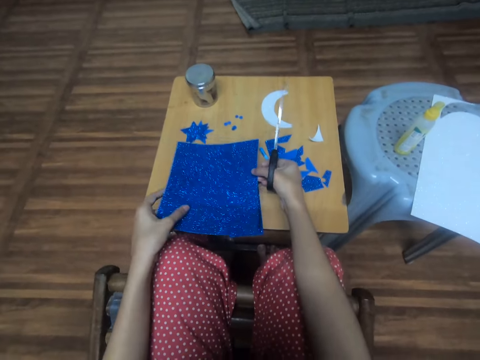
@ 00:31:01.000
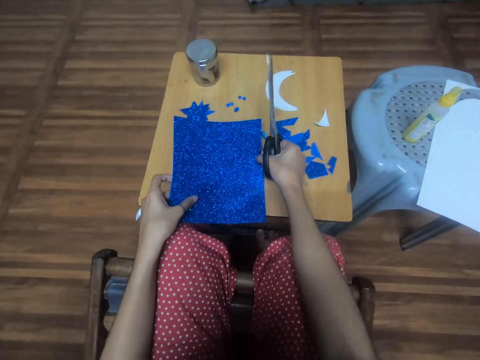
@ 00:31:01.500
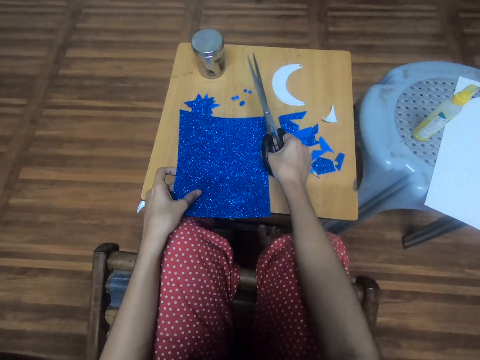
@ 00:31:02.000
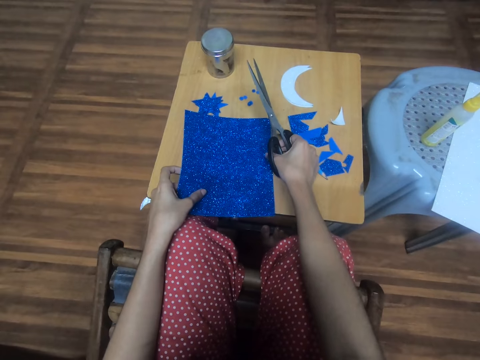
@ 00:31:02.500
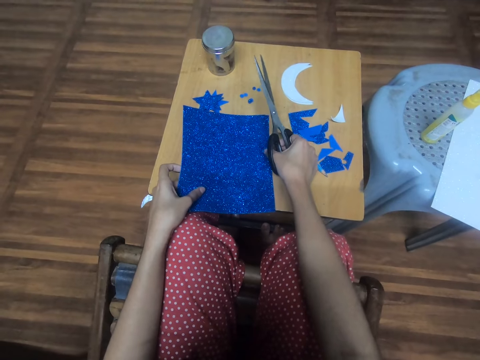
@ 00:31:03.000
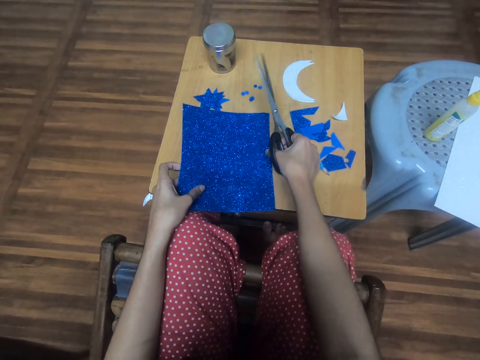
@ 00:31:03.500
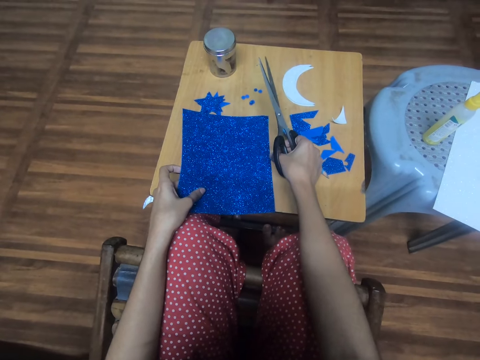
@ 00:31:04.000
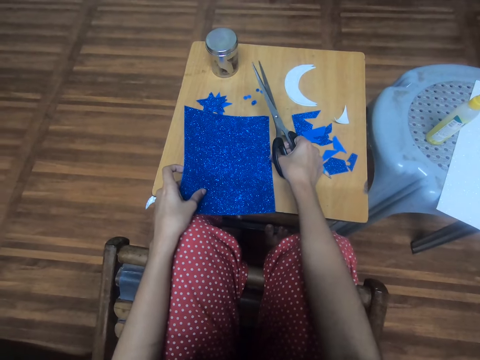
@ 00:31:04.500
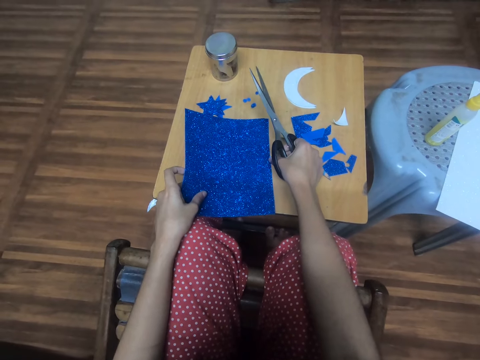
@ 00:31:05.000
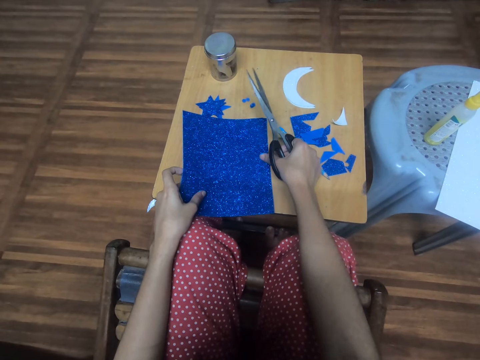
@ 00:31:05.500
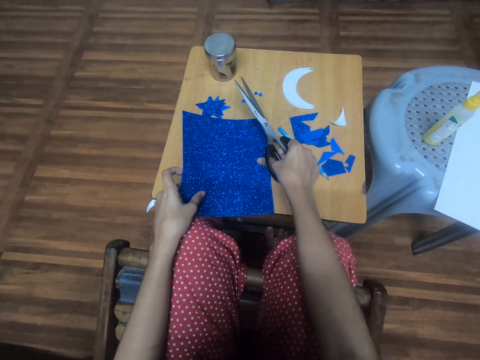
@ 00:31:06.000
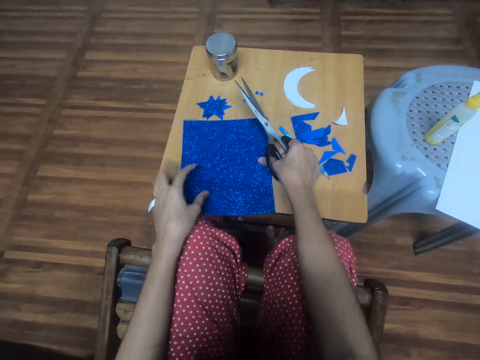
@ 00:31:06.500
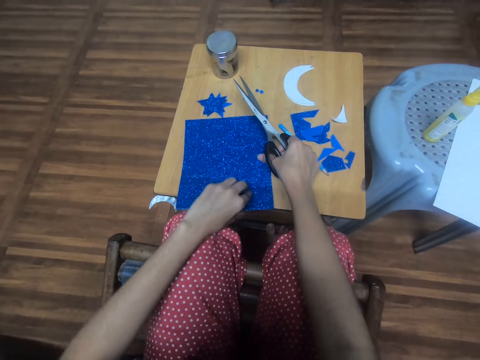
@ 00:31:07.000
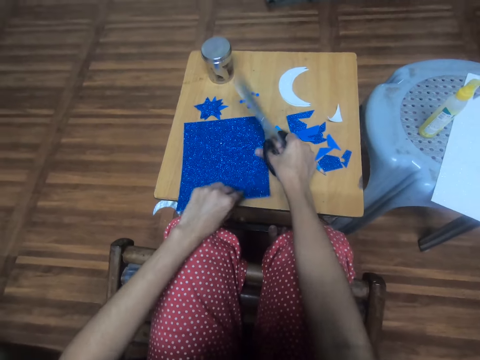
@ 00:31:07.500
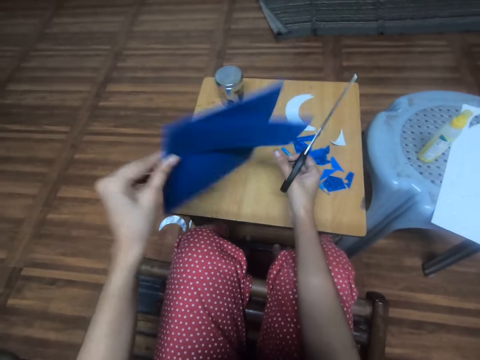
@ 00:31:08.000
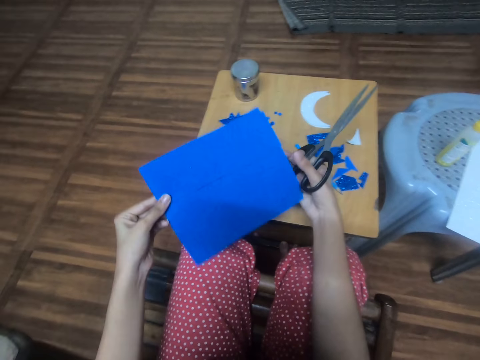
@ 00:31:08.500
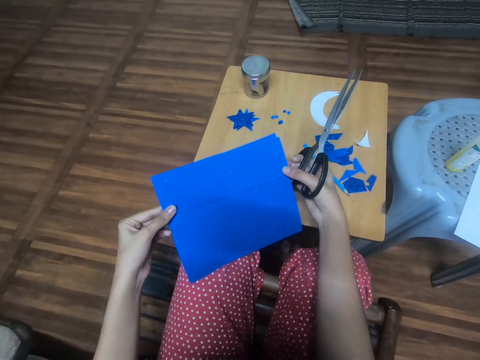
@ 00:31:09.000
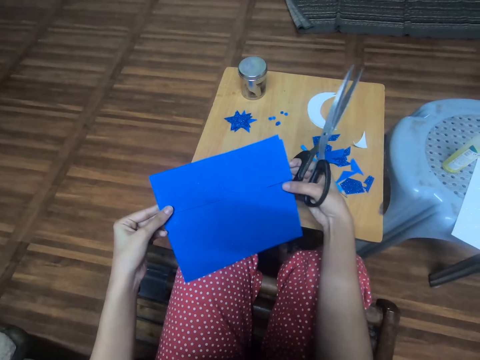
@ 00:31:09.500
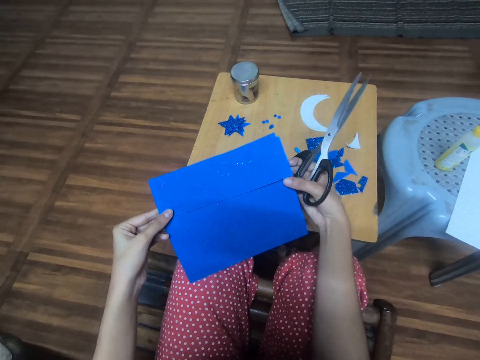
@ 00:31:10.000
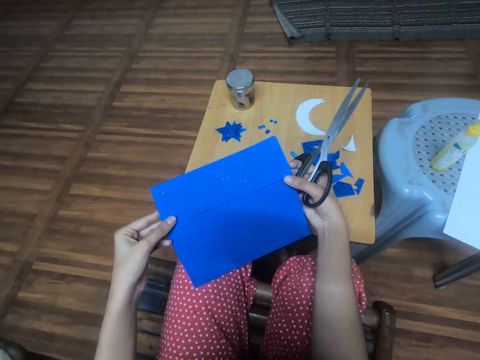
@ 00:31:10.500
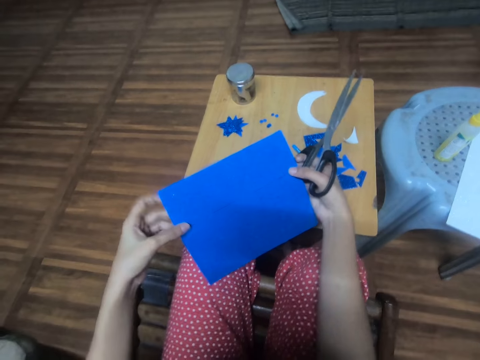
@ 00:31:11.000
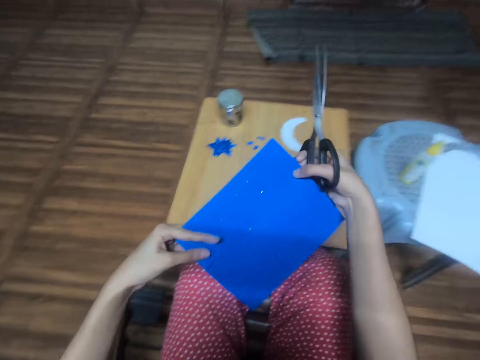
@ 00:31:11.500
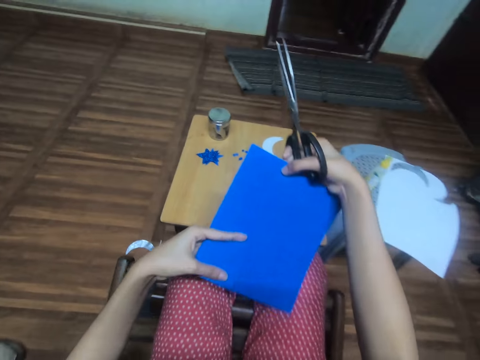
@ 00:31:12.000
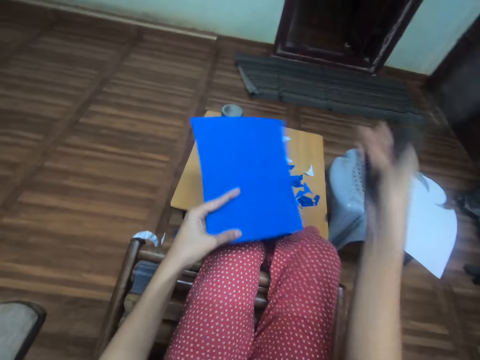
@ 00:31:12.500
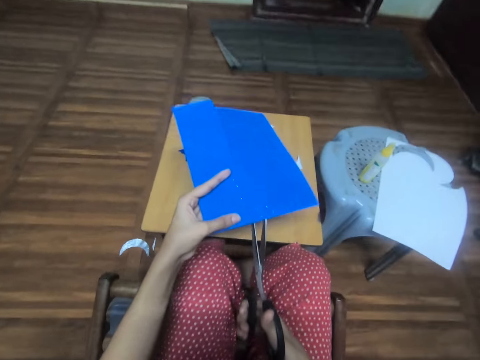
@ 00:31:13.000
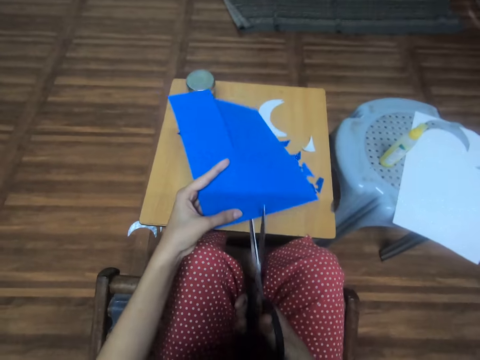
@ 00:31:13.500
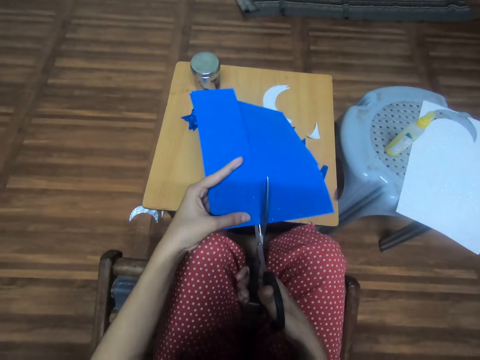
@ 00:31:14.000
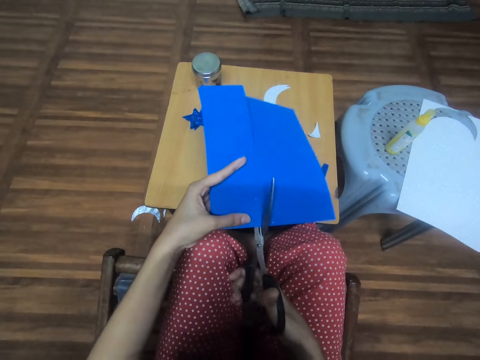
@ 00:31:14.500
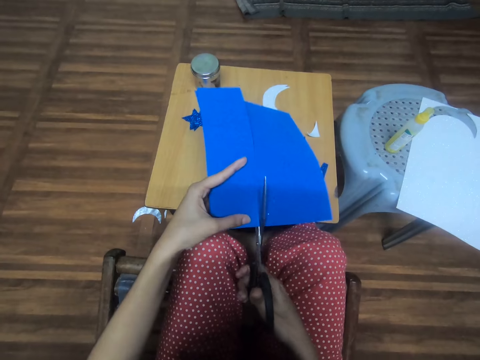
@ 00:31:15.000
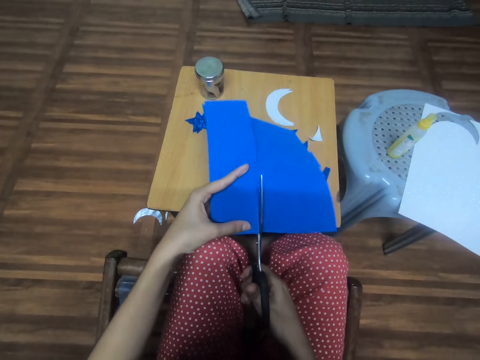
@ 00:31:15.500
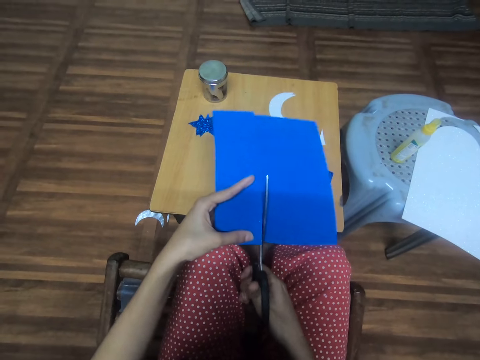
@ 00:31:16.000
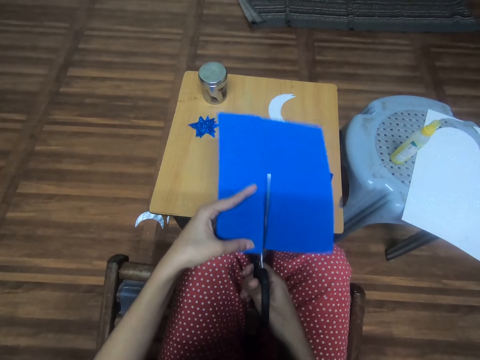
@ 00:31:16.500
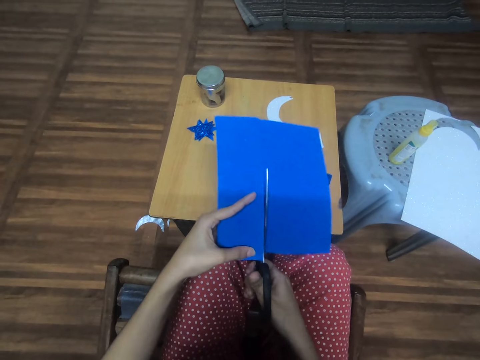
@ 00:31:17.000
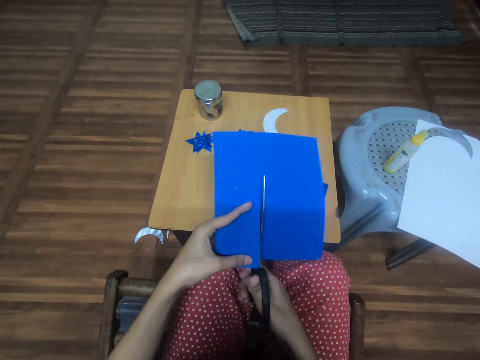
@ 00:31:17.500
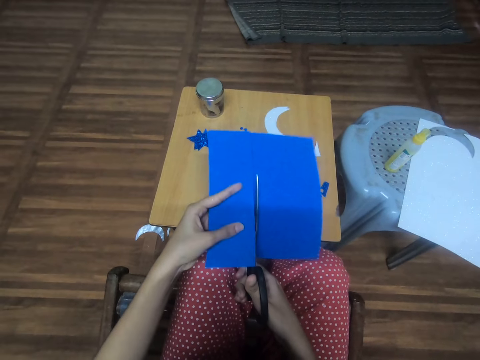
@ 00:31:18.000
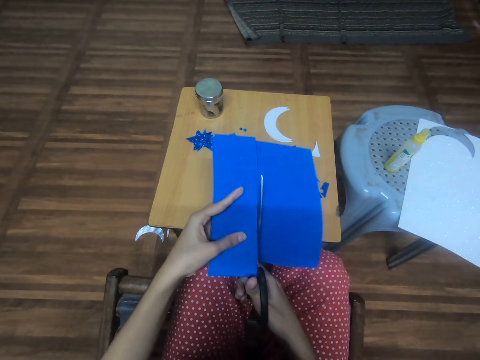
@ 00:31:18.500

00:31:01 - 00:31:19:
The camera wearer places the second piece of blue glitter foam sheet, or decor paper, on the third piece of blue glitter foam sheet on the table with both hands. They carry the second and third piece of blue glitter foam sheet on the table with the left hand. They turn the second and third piece of blue glitter foam sheet. They slightly turn the decor paper. They withdraw a hand from the decor paper. They cut a fourth piece of blue glitter foam sheet from the second piece of blue glitter foam sheet with the scissors.

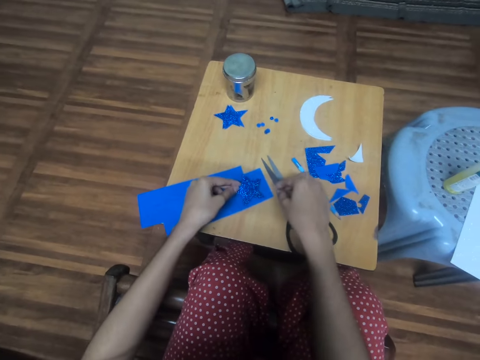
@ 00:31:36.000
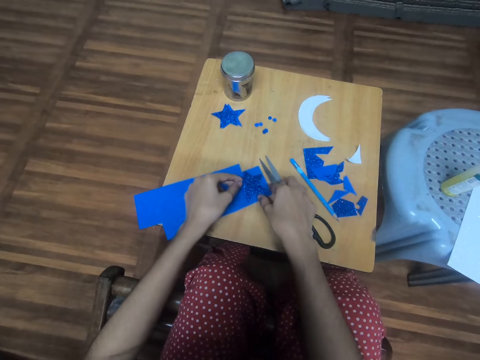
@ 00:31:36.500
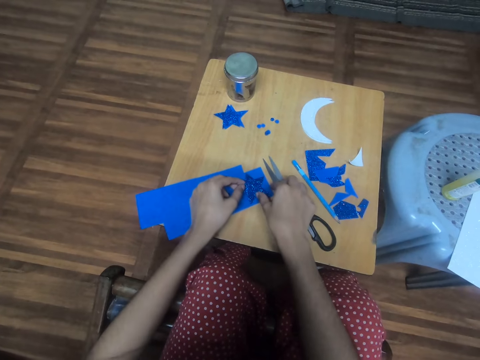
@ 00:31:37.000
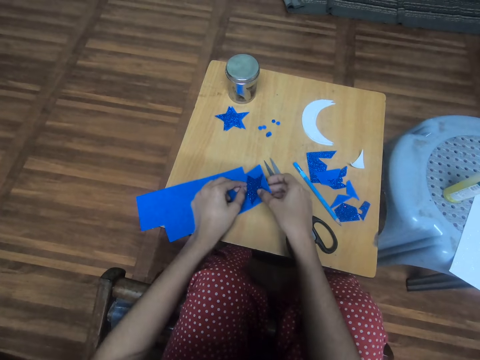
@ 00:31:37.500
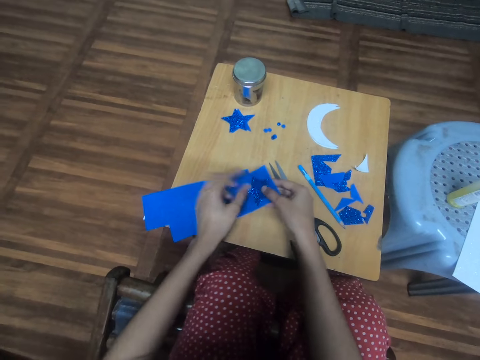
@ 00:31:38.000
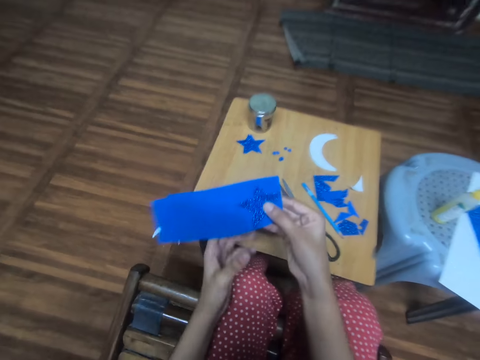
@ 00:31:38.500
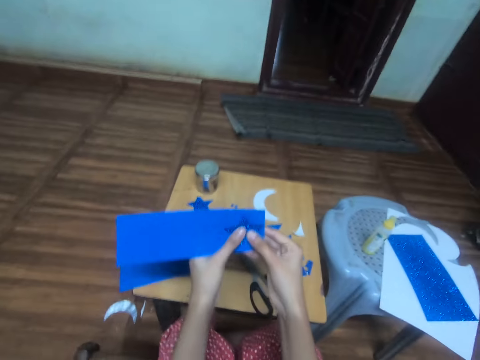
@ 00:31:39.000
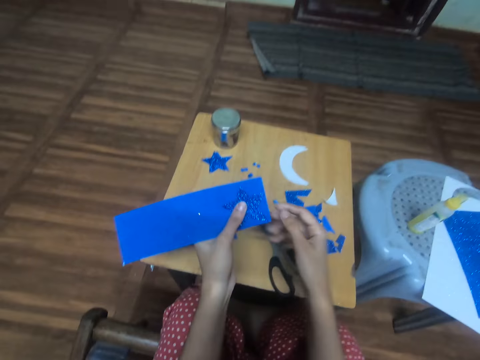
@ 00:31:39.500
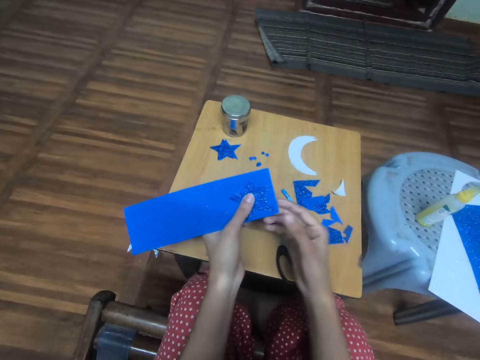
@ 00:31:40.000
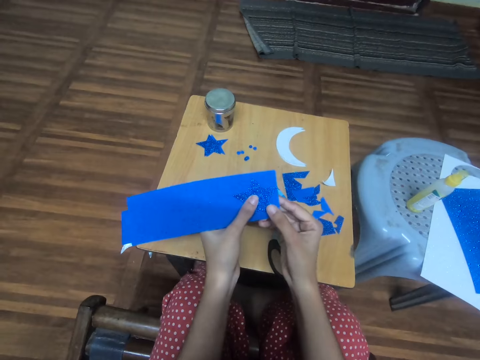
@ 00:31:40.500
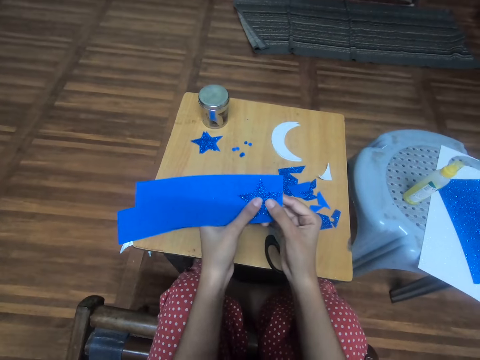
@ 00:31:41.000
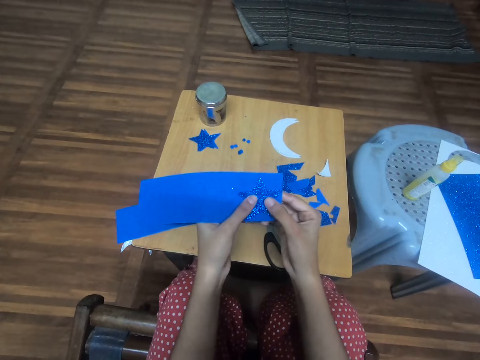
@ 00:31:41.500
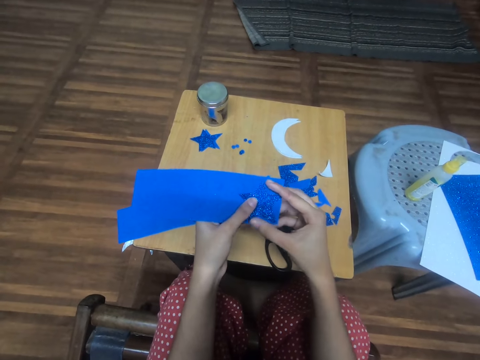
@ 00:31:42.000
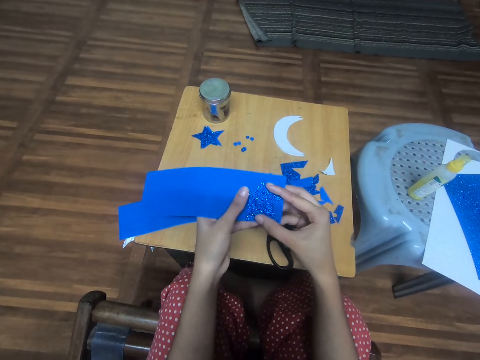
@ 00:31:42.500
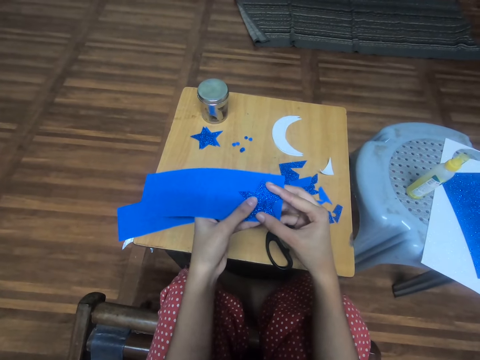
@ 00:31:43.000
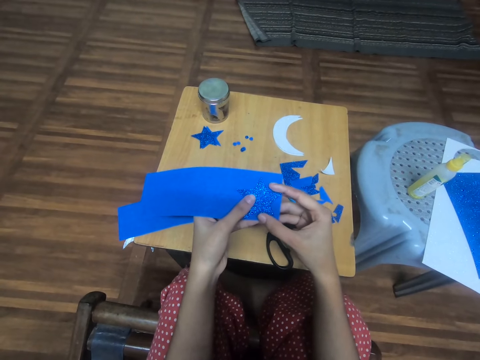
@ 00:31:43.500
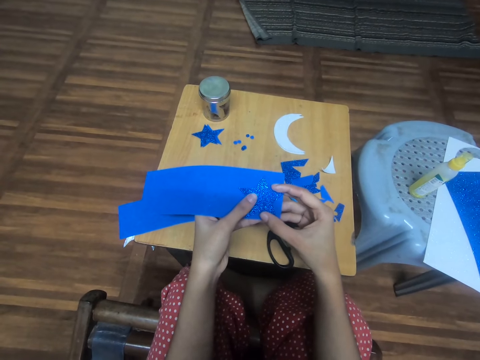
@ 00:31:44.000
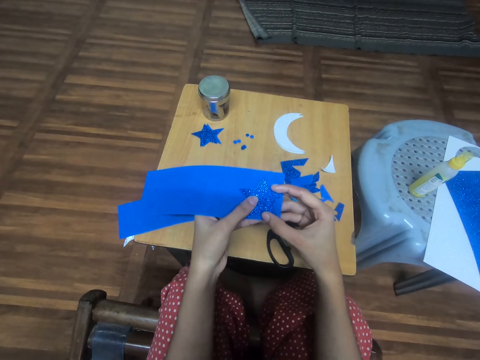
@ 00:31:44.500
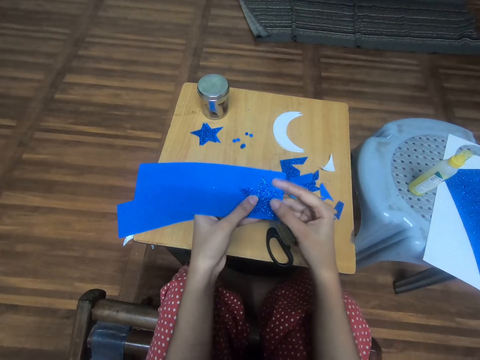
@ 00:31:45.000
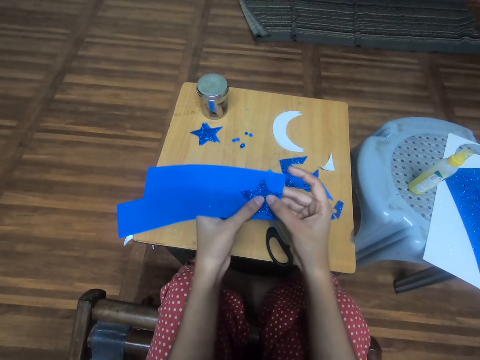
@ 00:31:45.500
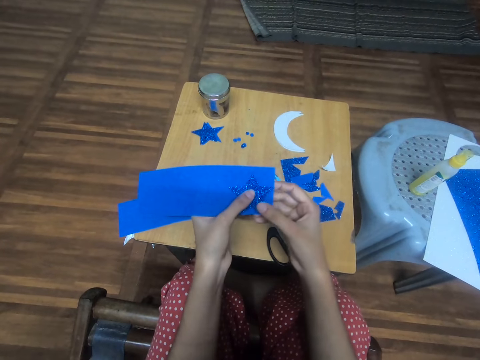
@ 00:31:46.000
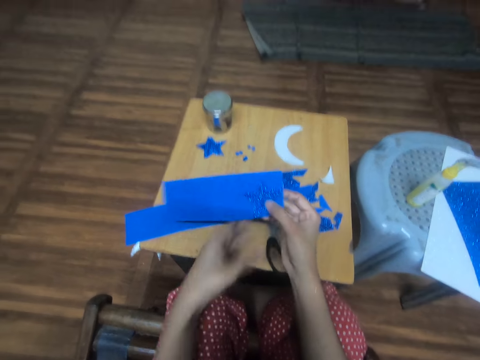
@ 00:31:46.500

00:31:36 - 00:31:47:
The camera wearer fits the second star-shaped blue glitter foam sheet on the fourth piece of blue glitter foam sheet with both hands. They drop a star-shaped decor paper on the table. They pick the fourth piece of blue glitter foam sheet from the table with the right hand. They pass the decor papers to the left hand. They fit the second star-shaped blue glitter foam sheet on the fourth piece of blue glitter foam sheet with both hands. They withdraw the right hand from the decor paper. They adjust the position of the star-shaped decor paper.
